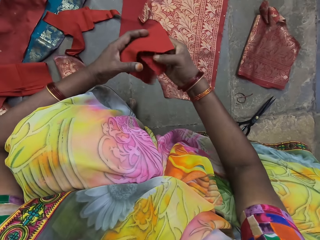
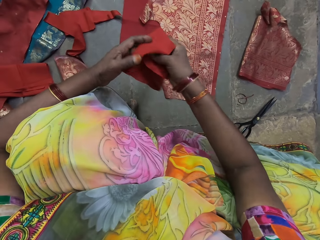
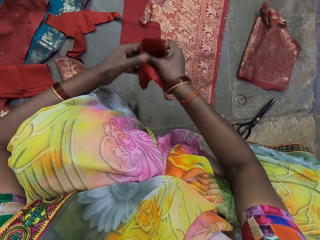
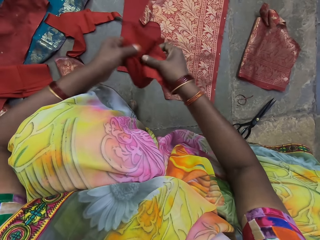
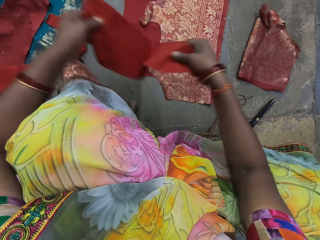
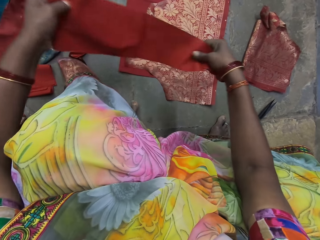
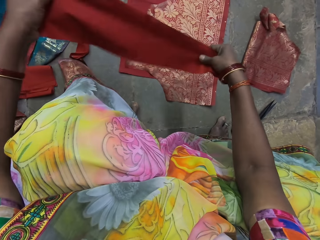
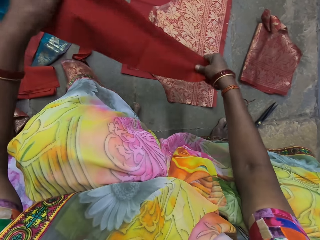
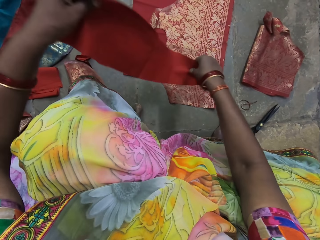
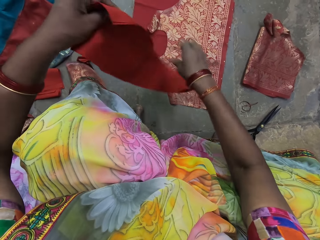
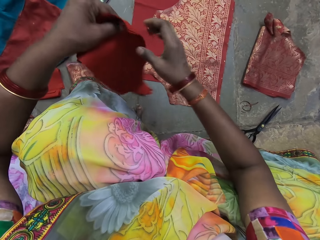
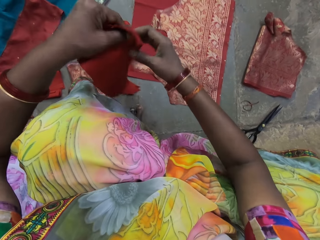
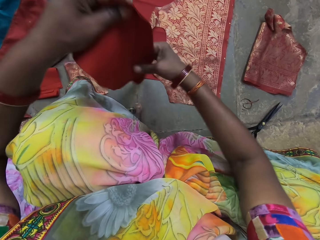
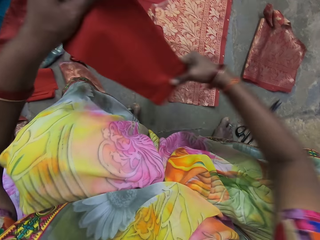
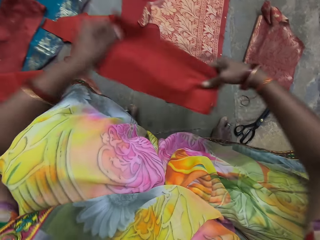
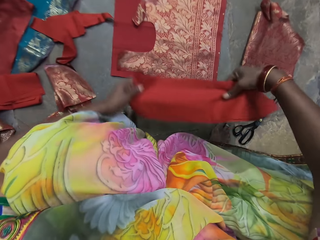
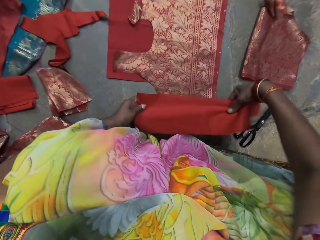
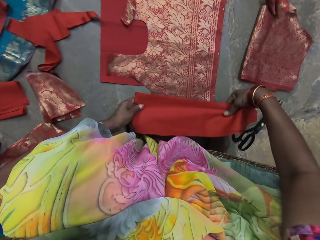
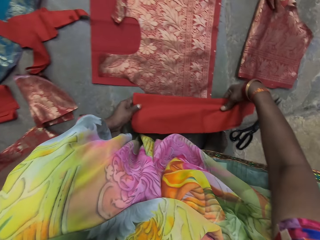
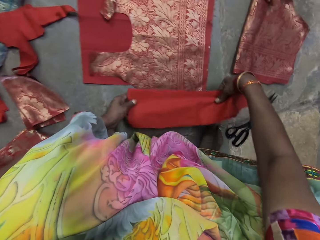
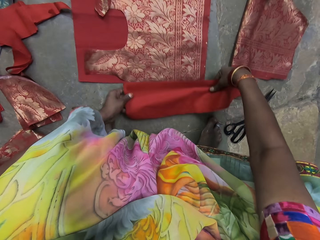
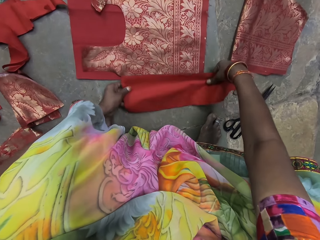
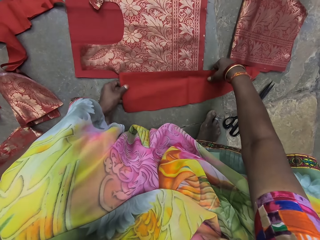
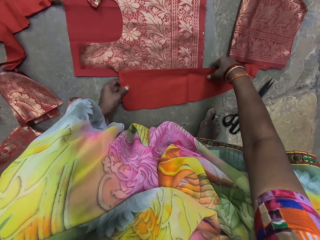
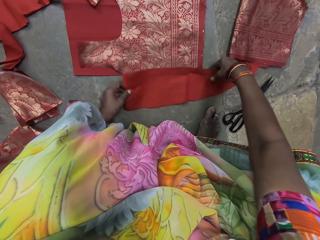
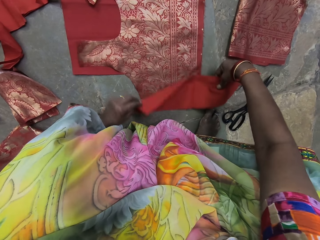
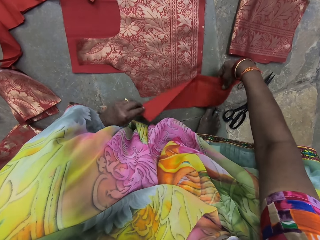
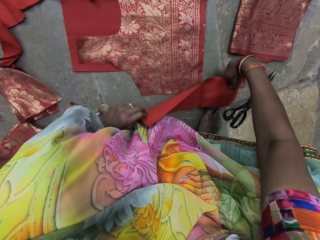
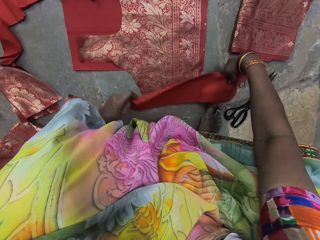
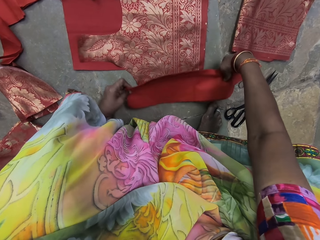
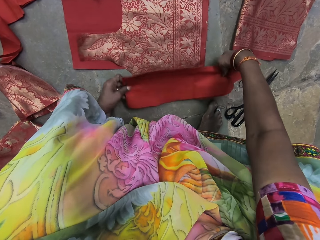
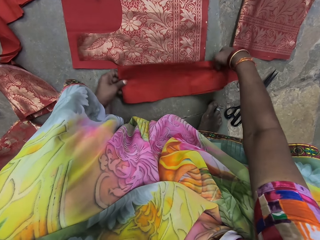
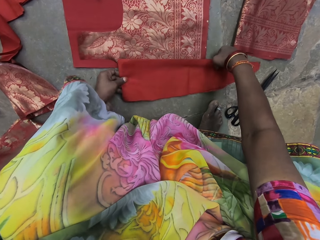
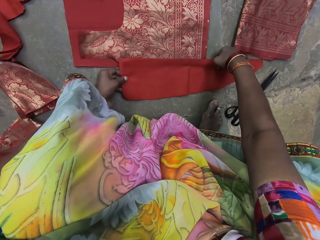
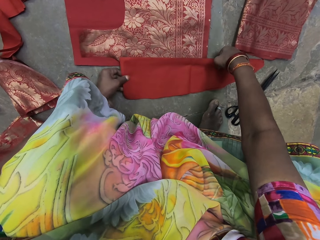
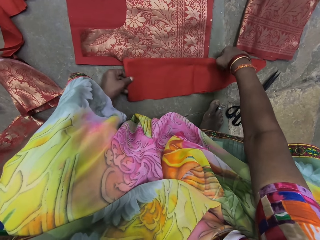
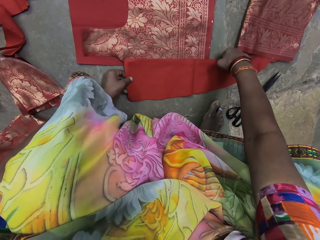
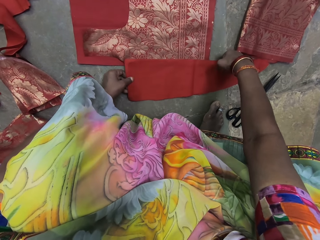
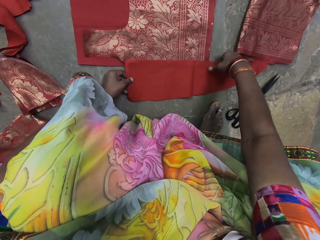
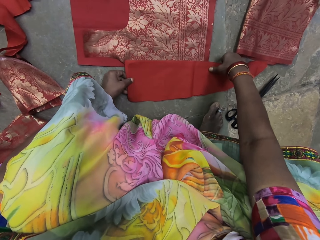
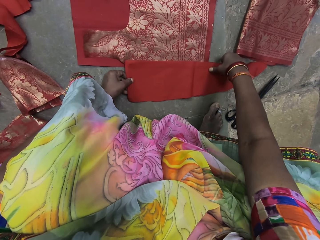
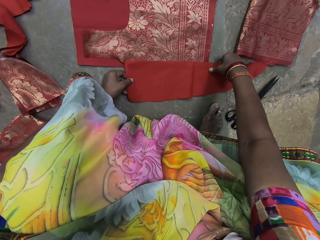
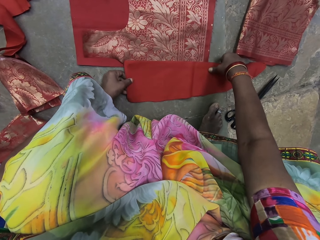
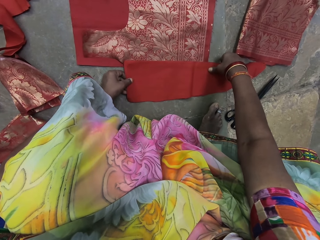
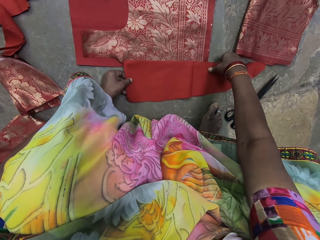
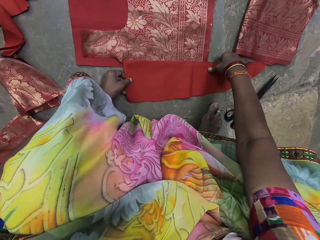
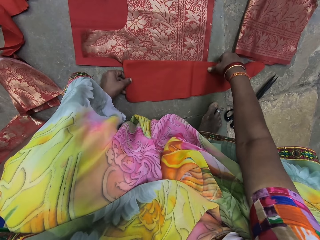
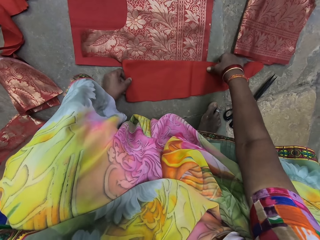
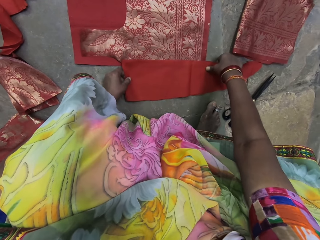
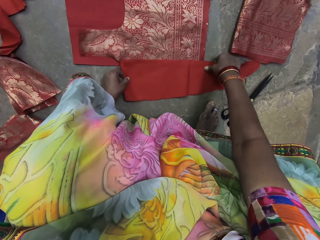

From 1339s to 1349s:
The camera wearer holds the linens with her hands. She spreads the linens with her hands. She holds the linens with her hands. She places the linens on the fabric with her hands. She picks up the linens from the fabric with her hands. She places the linens on the fabric with her hands.

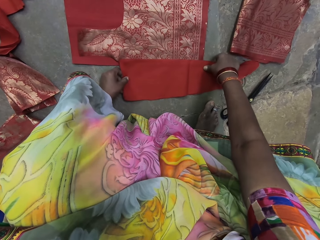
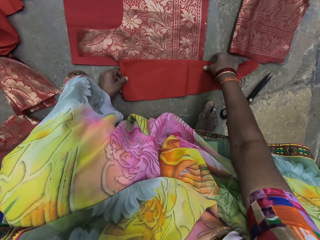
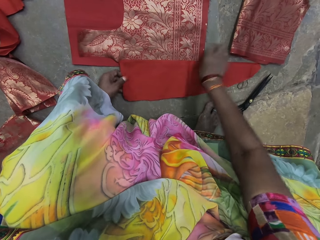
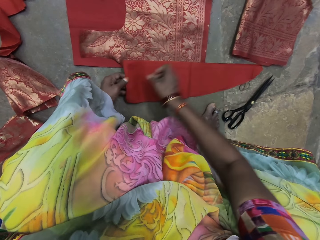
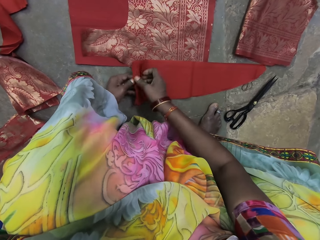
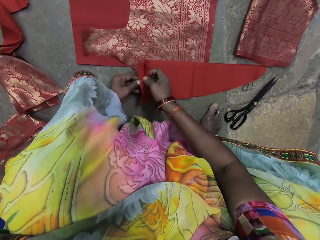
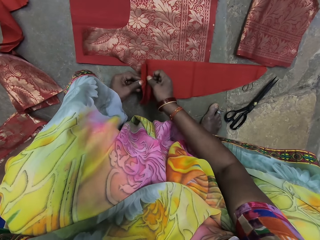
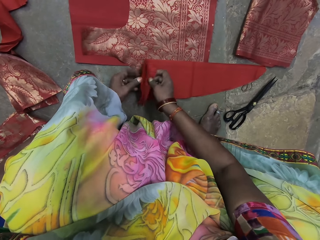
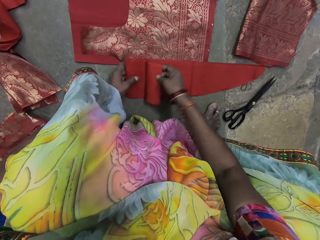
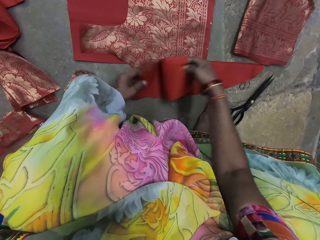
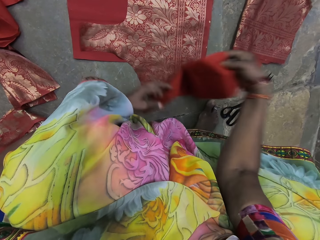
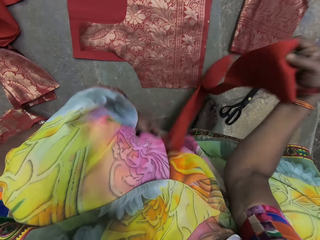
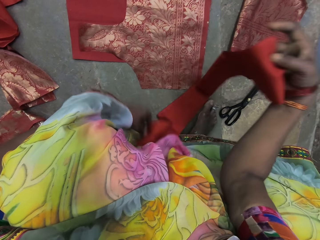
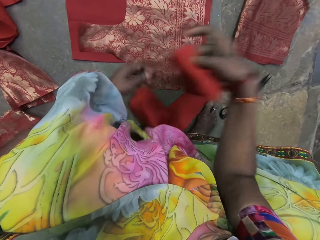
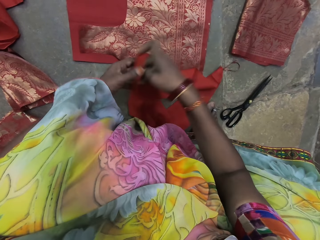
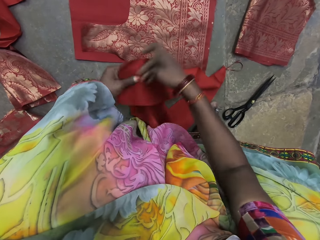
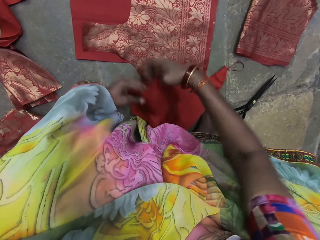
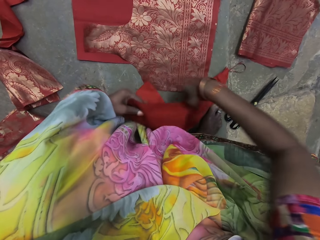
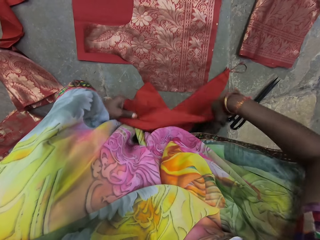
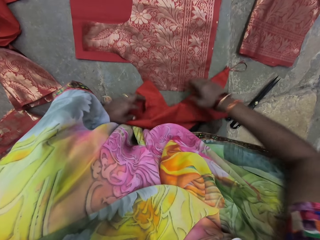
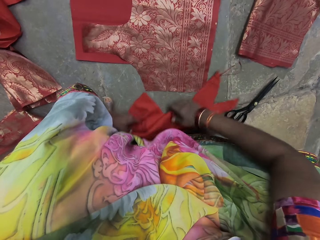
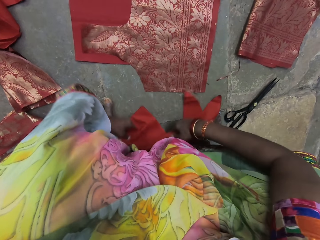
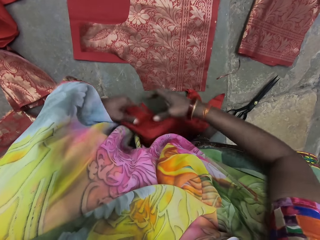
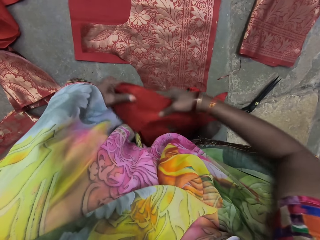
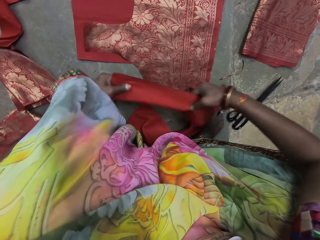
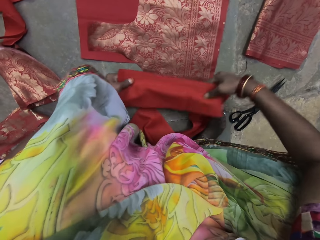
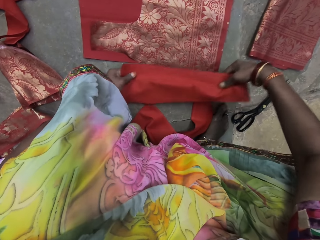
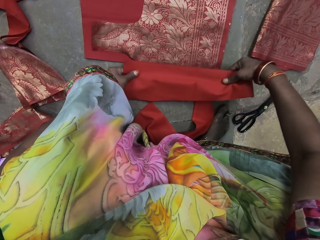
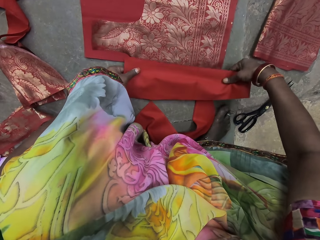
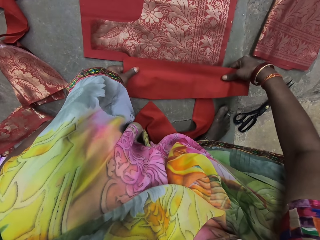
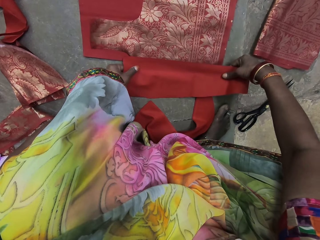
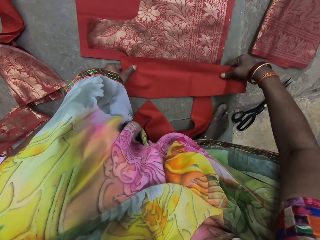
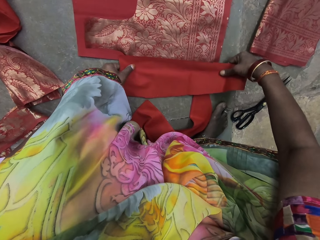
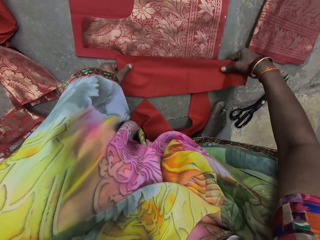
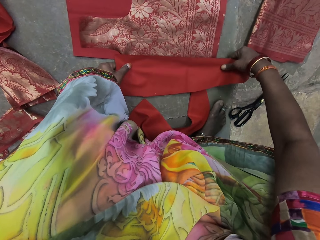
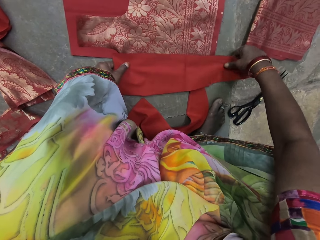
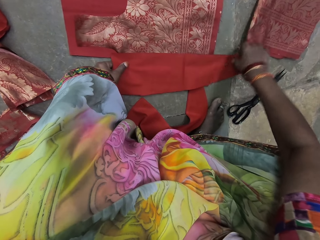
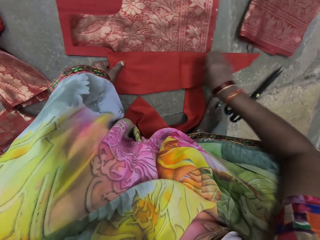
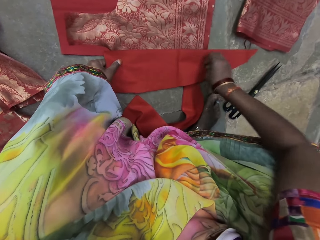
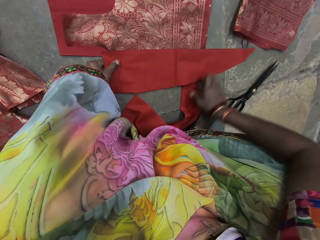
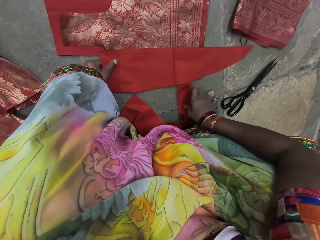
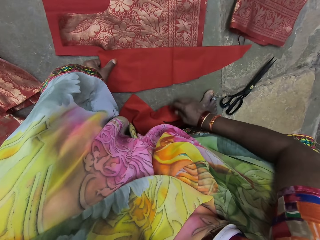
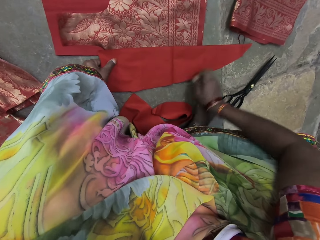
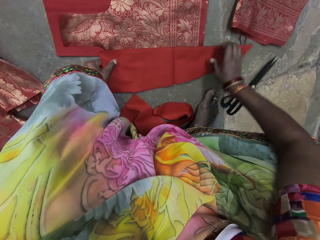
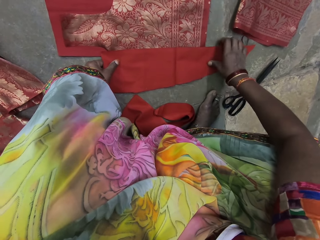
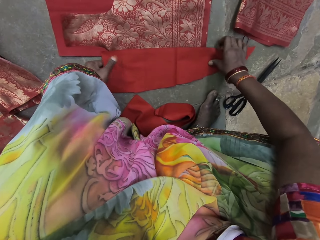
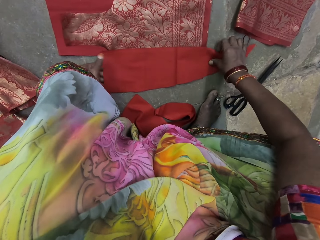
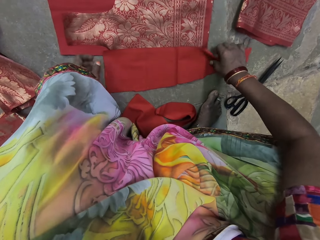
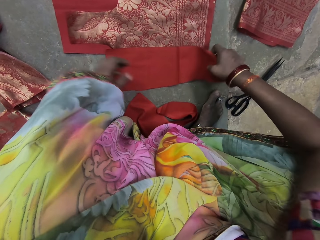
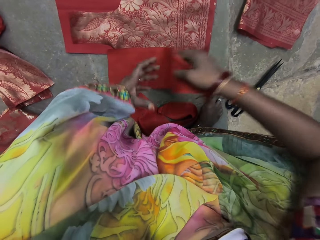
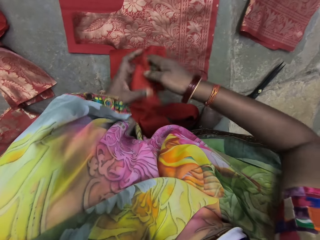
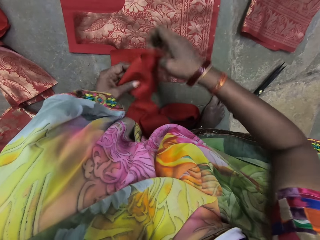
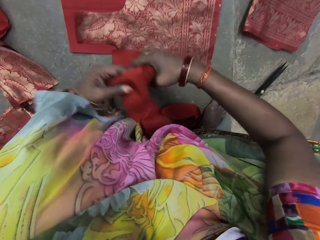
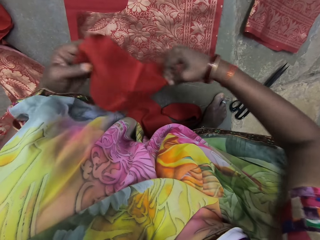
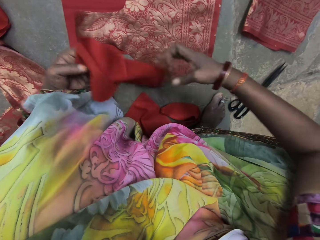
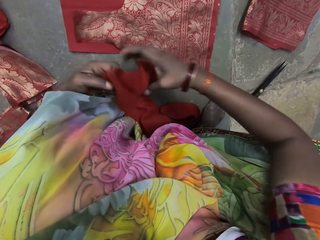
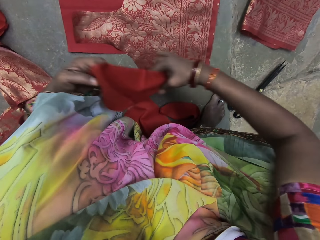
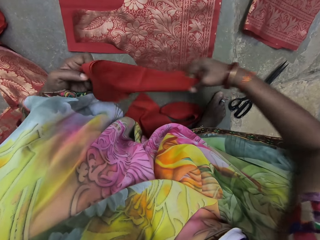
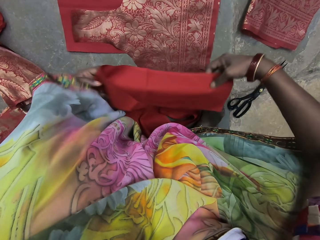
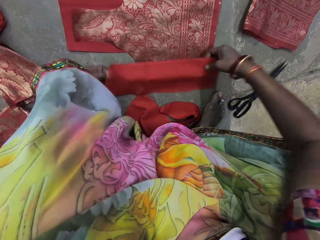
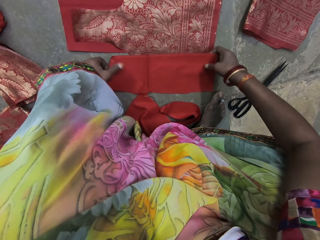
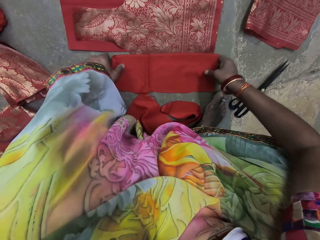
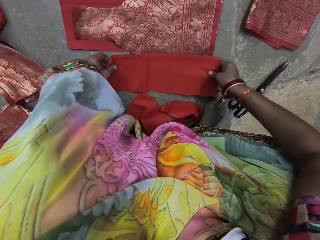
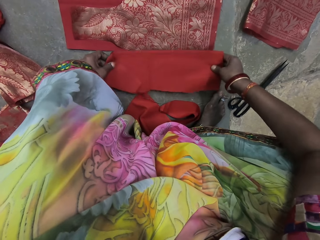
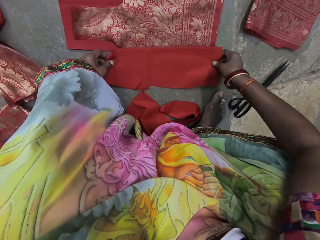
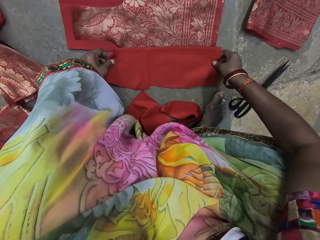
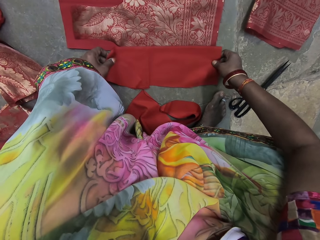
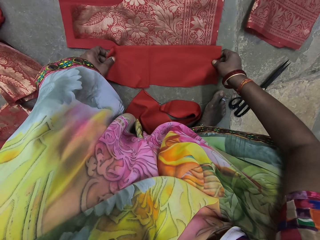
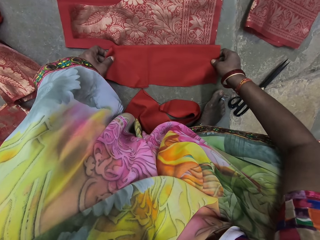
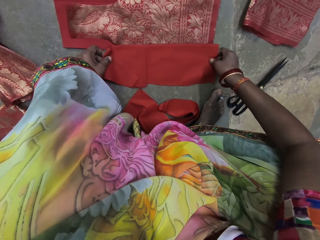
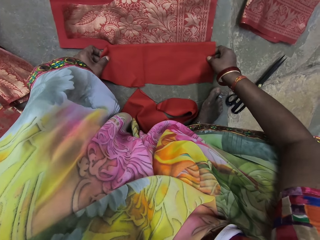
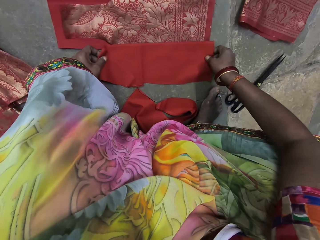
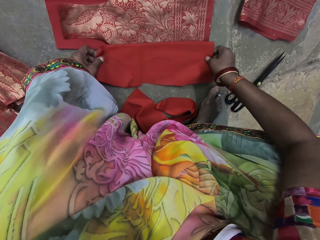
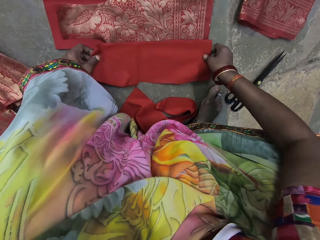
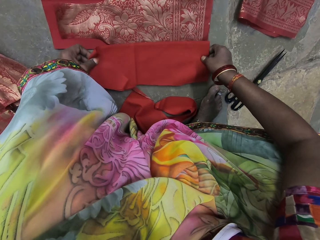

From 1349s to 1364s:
The camera wearer separates the linens in her left hand with her right hand. She drops a linen on the floor with her left hand. She unfolds a cloth. She passes a linen from her right hand to her left hand. She touches the linen in her left hand with her right hand. She moves the linen on the floor with her right hand. She smoothens the linen with her hands. She places the linen on the fabric with her hands. She moves the linen on the floor with her right hand. She lifts the linen from the fabric with her right hand. She passes the linen from her right hand to her left hand. She holds the linen with her hands. She places the linen on the fabric with her hands. She adjusts the linen on the fabric with her hands.
